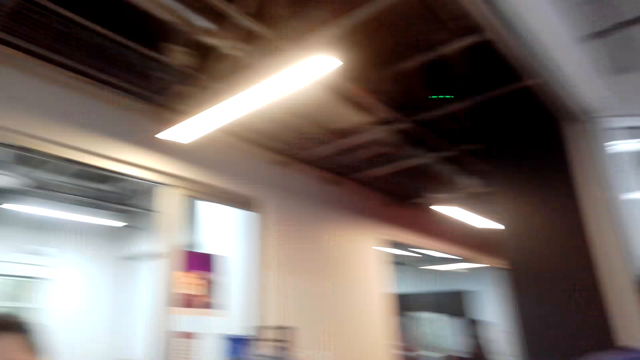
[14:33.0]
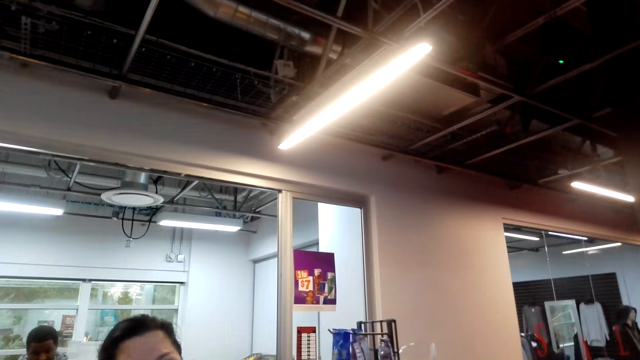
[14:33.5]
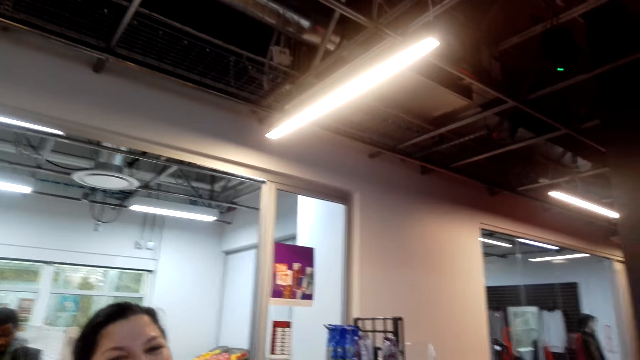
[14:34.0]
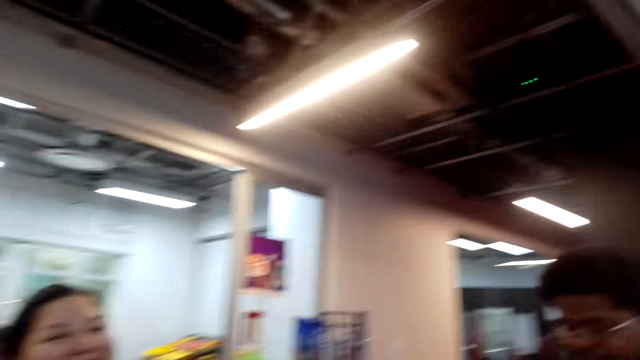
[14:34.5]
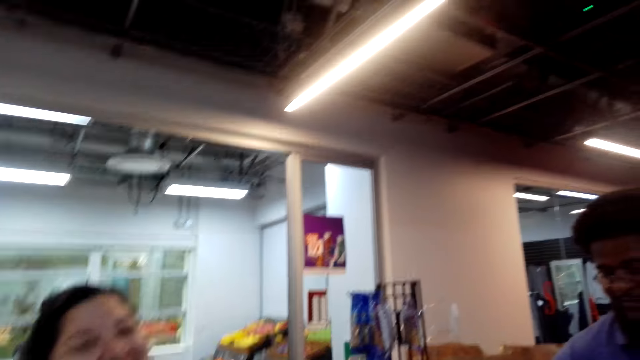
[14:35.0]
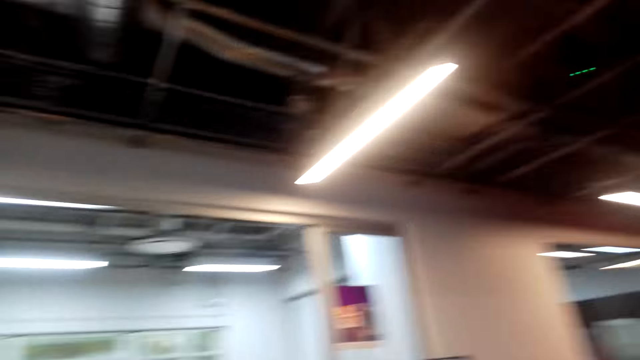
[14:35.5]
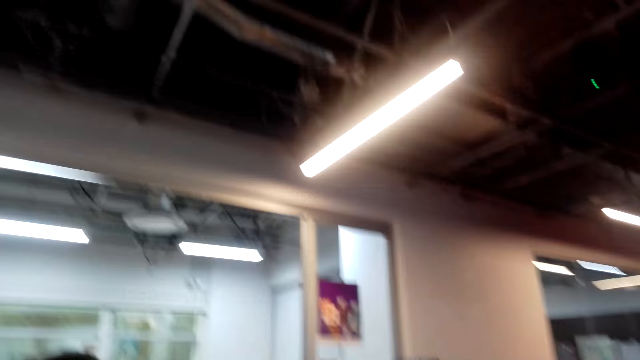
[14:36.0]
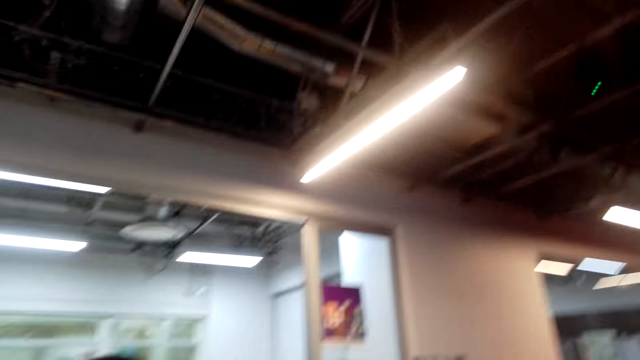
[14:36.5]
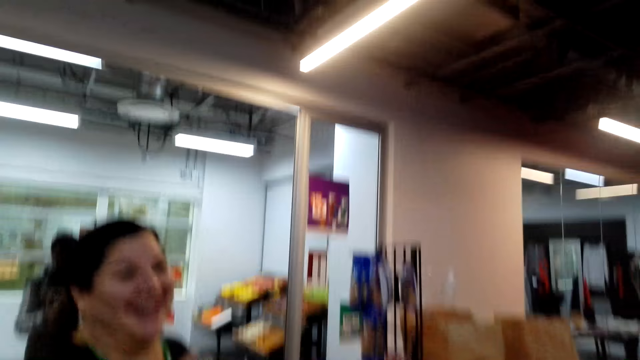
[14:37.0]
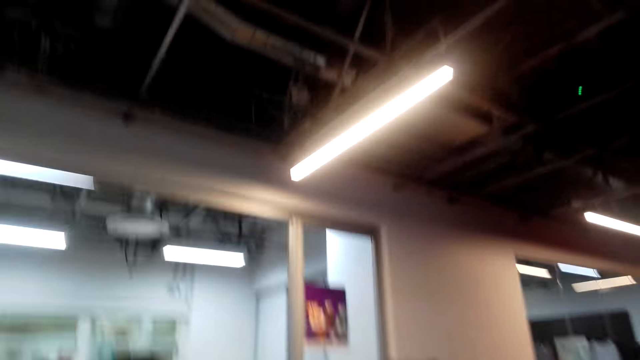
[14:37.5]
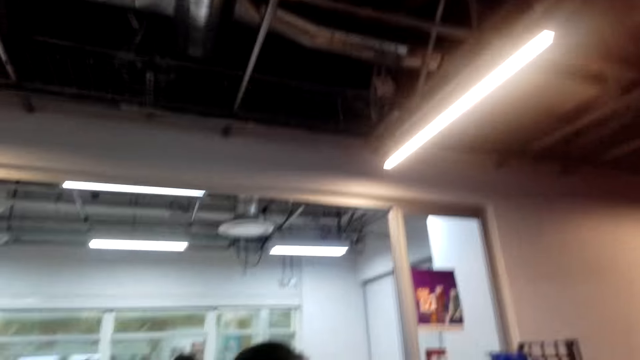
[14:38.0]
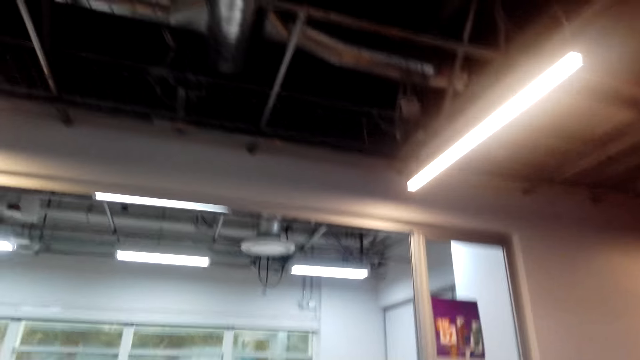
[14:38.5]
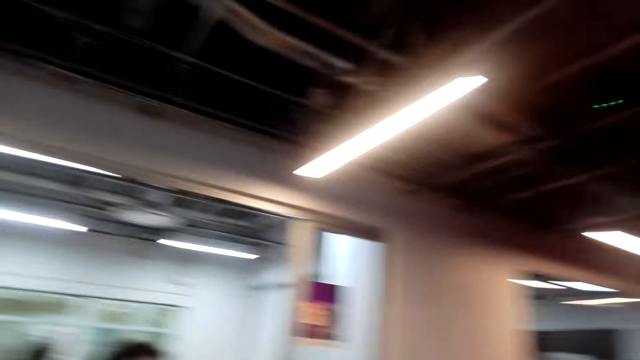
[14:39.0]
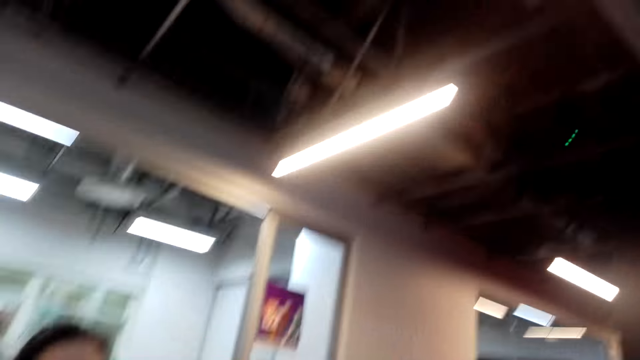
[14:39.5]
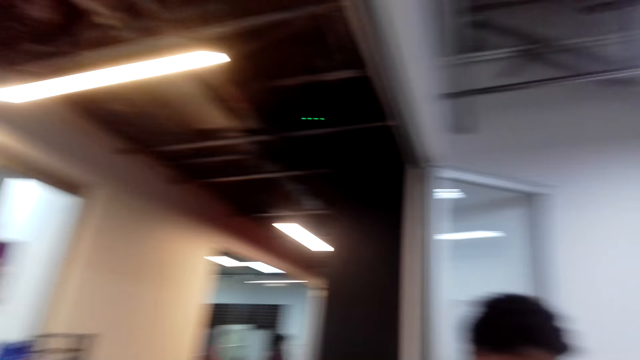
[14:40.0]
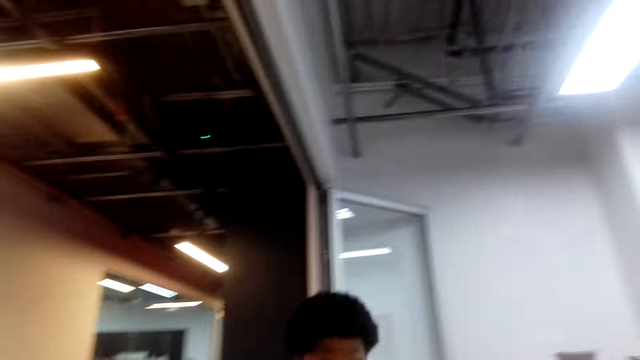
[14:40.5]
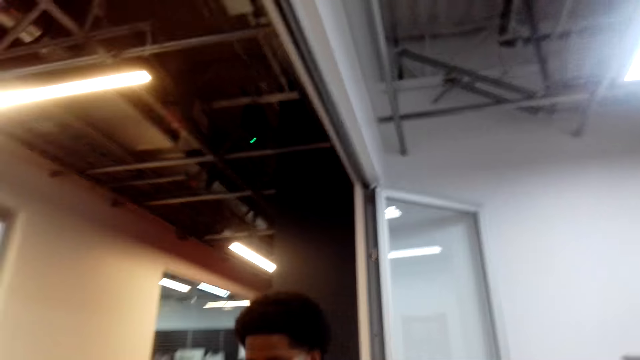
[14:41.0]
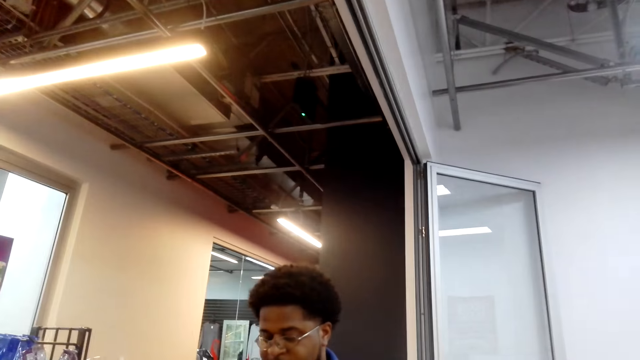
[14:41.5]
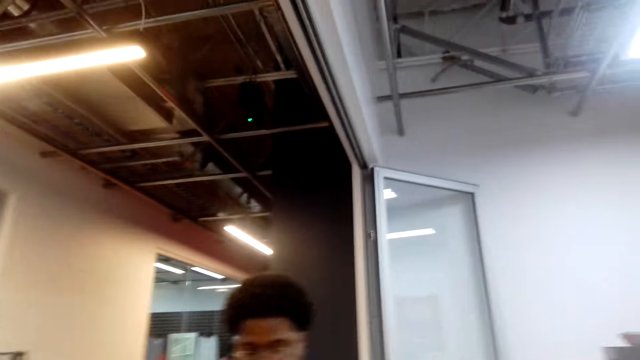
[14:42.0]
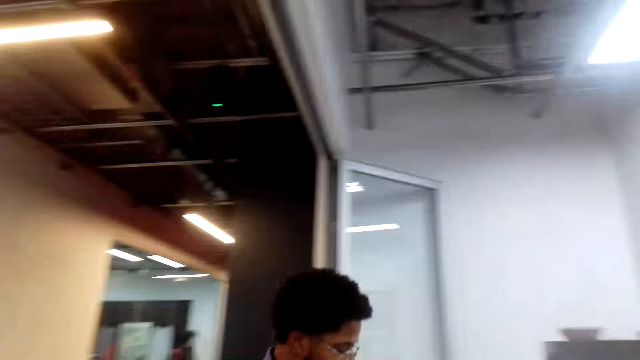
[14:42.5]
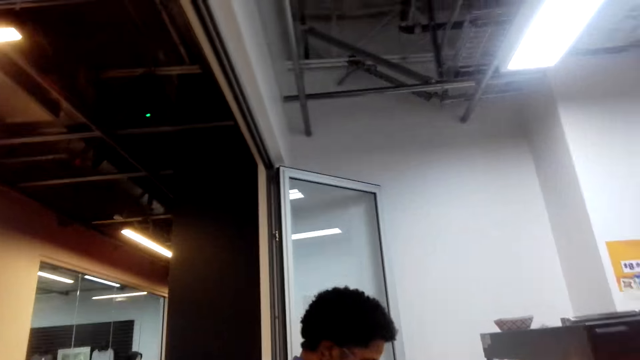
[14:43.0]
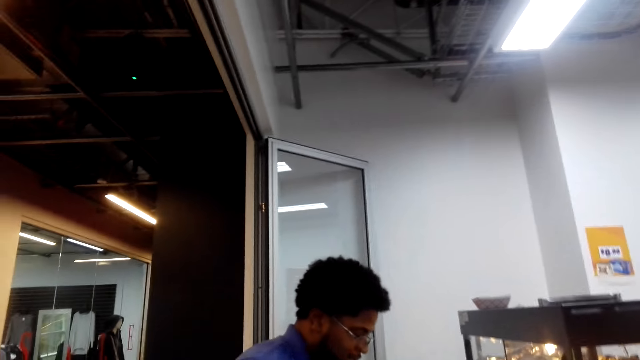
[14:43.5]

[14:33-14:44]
The camera wearer converses with a woman. They look around. They converse with the woman. They look around.

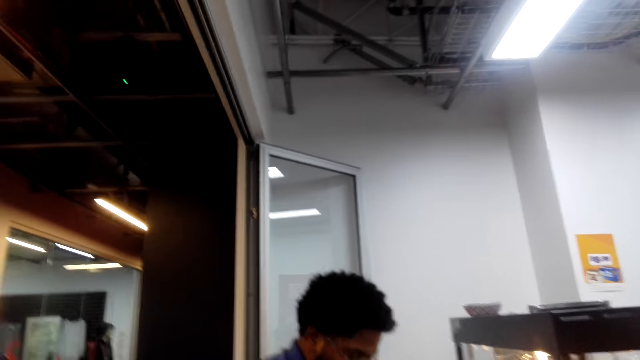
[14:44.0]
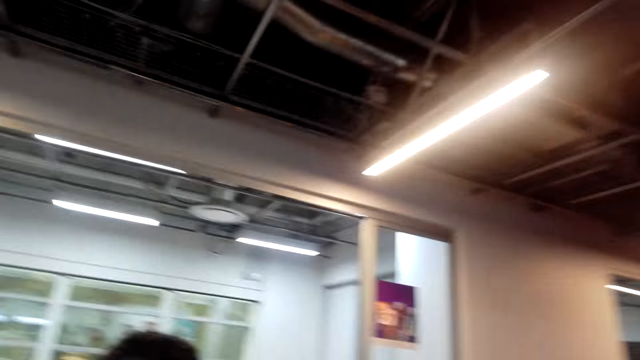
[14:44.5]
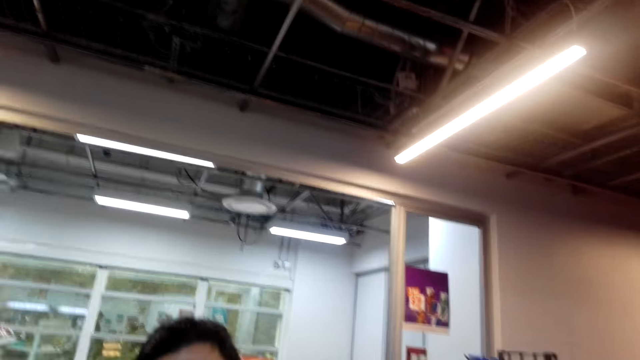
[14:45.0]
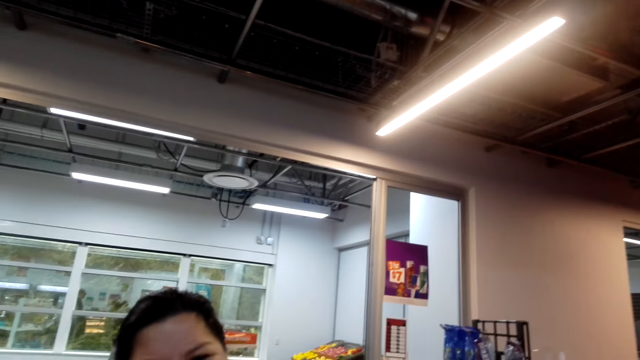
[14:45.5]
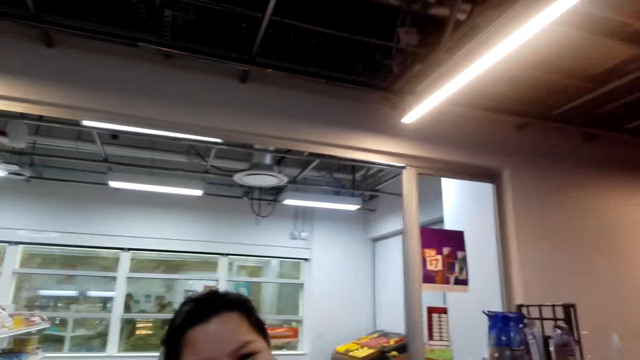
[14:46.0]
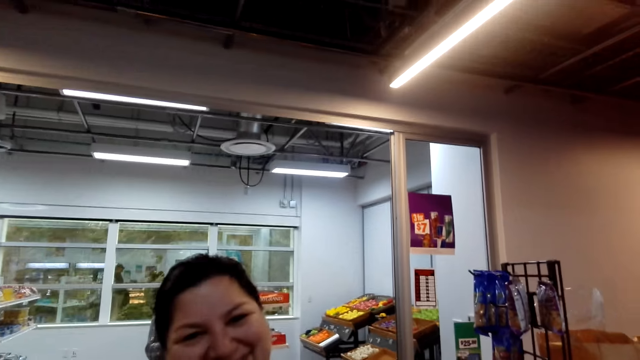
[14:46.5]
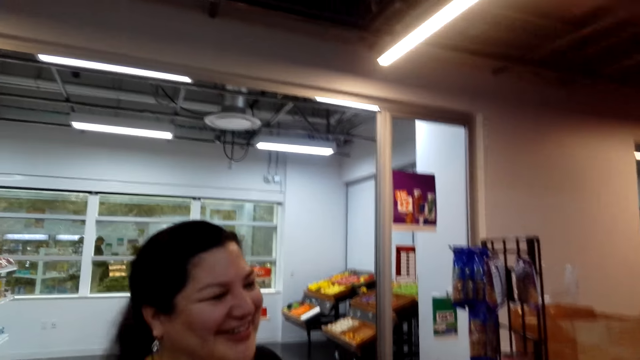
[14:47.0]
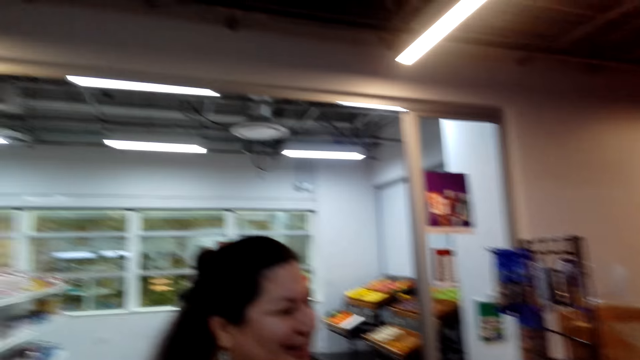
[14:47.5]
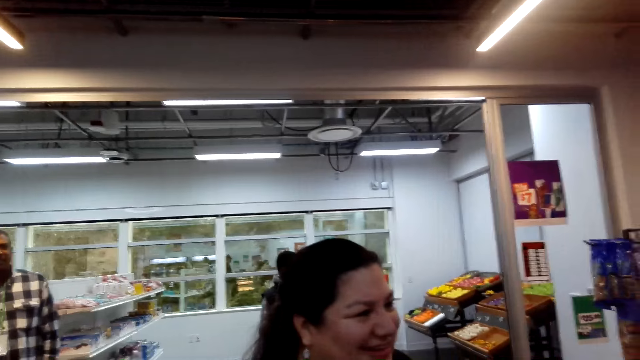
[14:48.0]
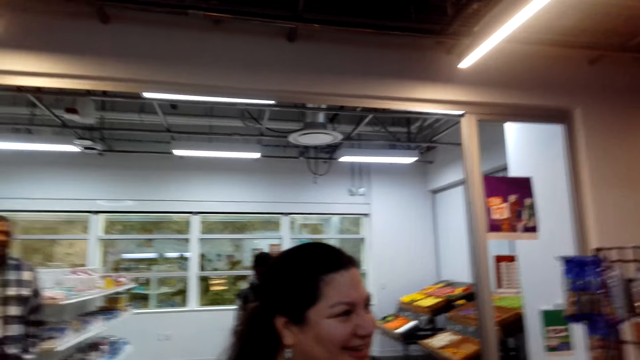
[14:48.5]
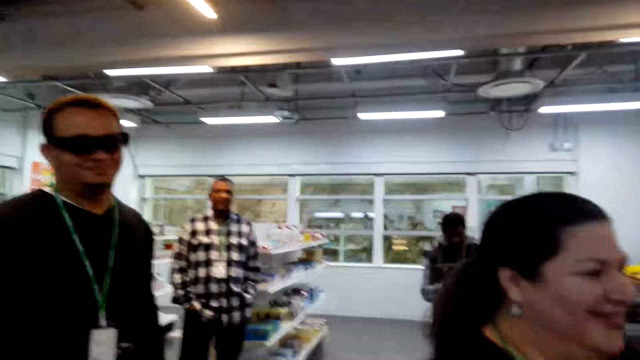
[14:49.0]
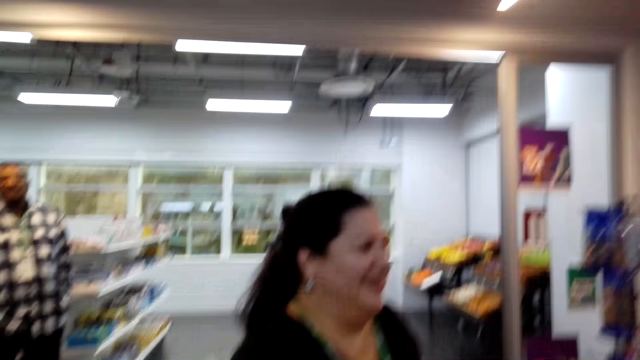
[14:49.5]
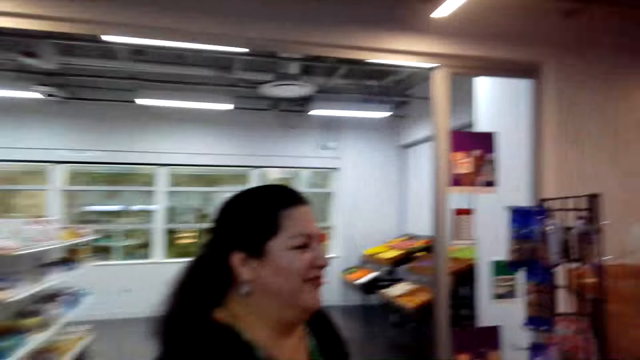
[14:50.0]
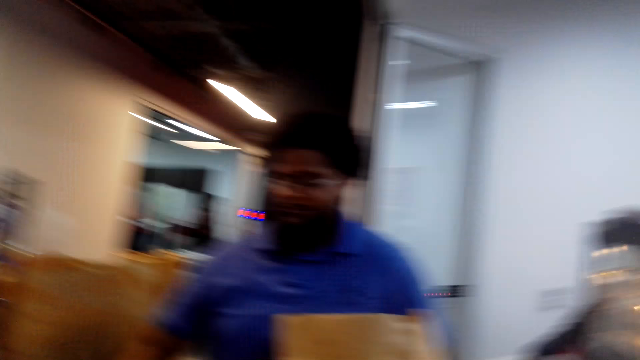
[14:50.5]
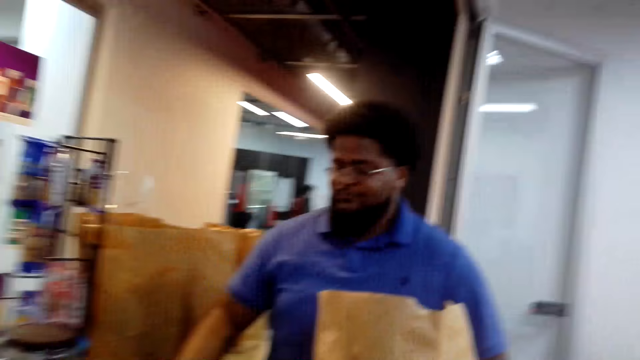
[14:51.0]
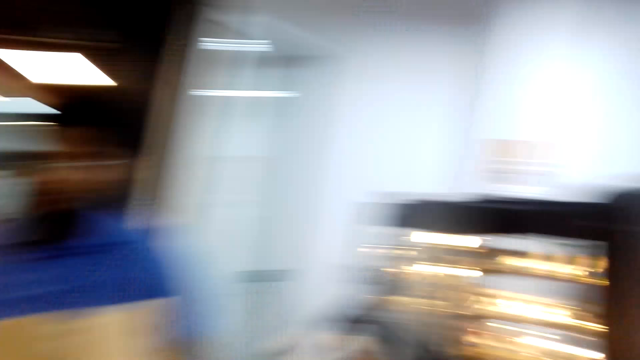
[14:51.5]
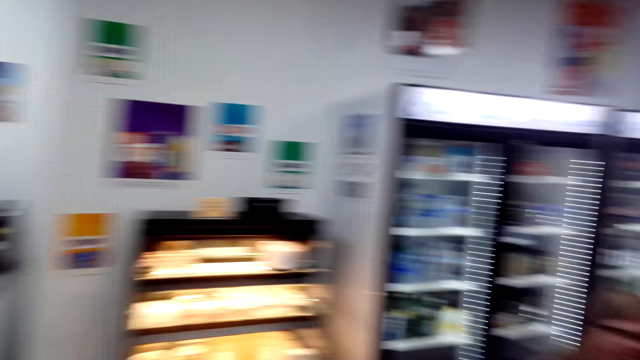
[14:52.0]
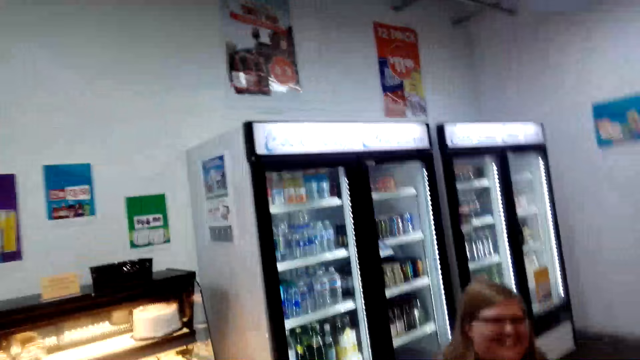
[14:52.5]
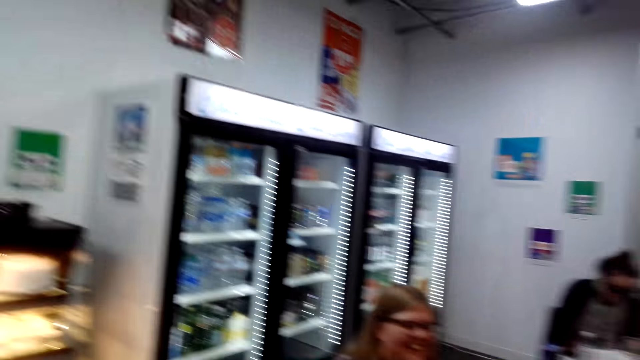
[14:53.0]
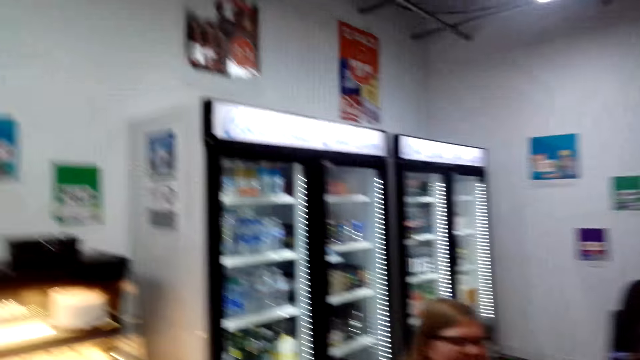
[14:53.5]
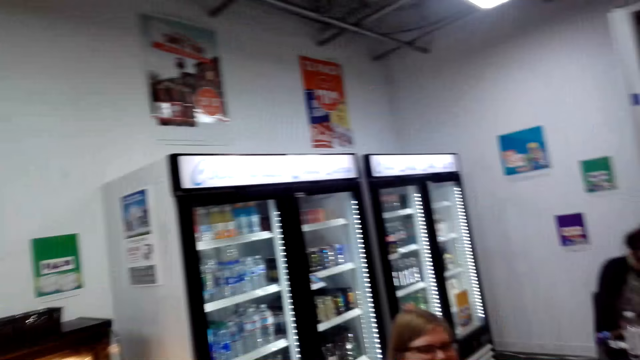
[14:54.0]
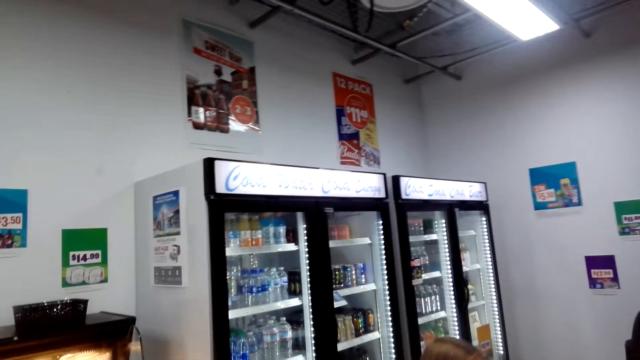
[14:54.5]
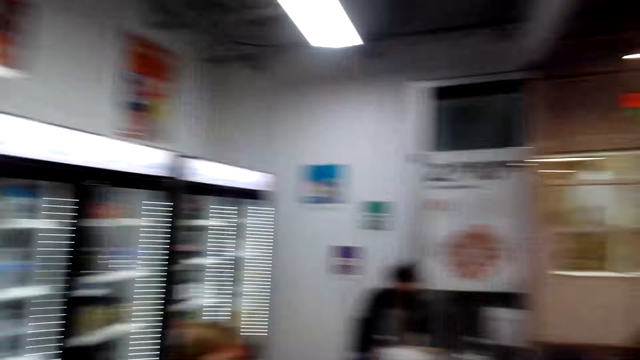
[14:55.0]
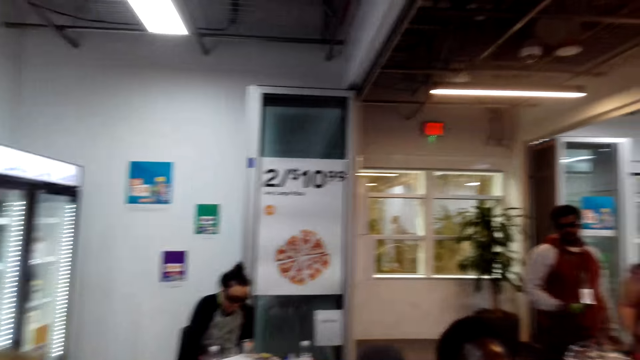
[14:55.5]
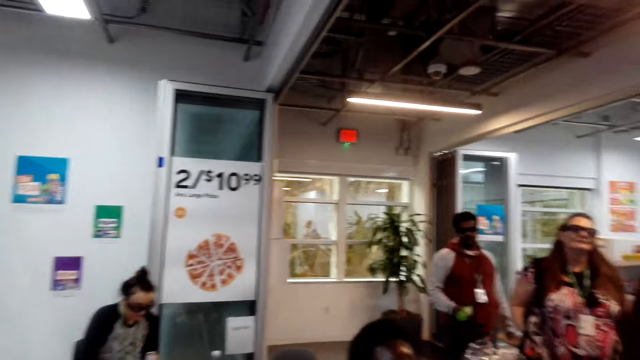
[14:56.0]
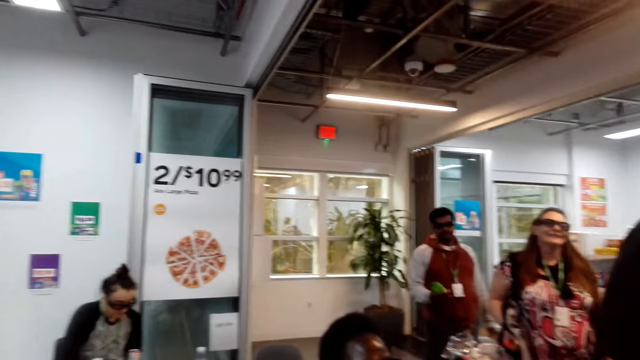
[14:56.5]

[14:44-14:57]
The camera wearer converses with a woman. They look around. A man operates a machine. The camera wearer looks around.
